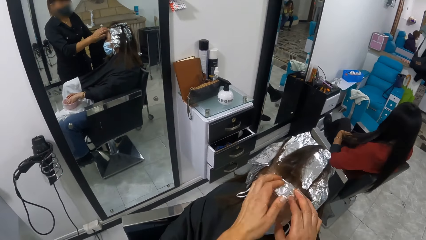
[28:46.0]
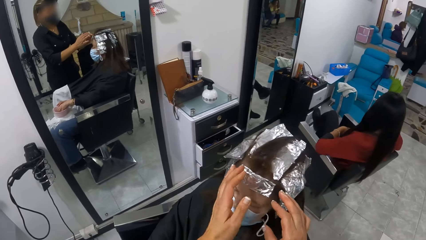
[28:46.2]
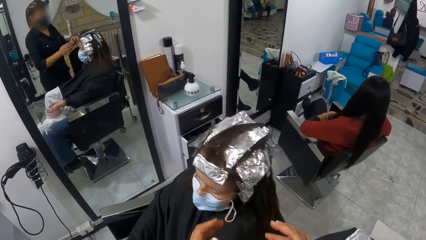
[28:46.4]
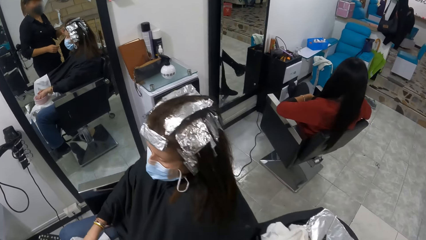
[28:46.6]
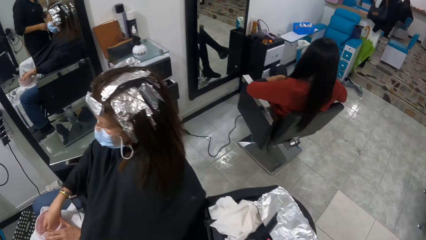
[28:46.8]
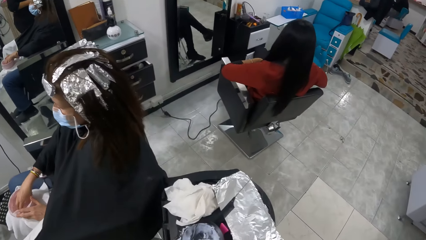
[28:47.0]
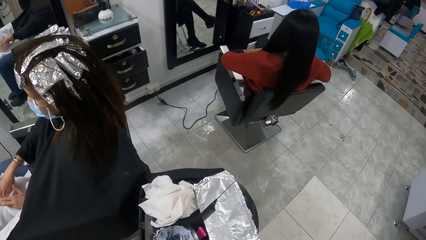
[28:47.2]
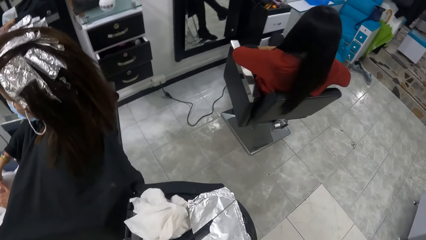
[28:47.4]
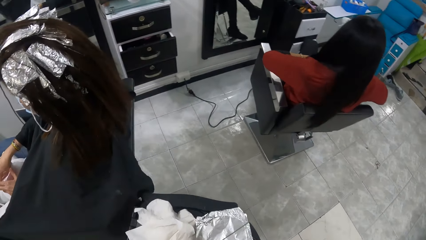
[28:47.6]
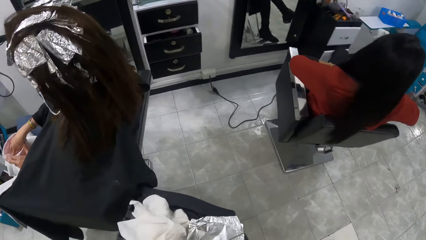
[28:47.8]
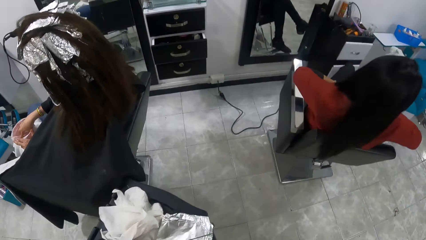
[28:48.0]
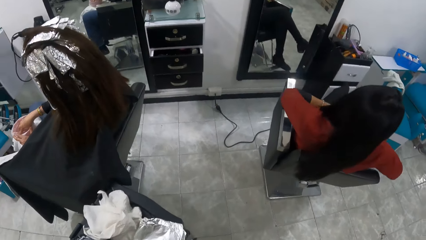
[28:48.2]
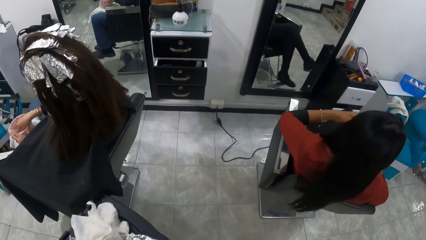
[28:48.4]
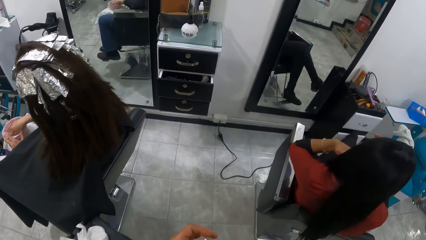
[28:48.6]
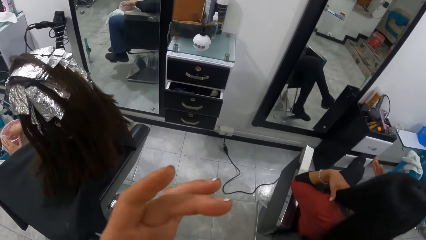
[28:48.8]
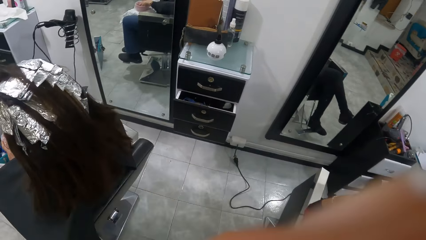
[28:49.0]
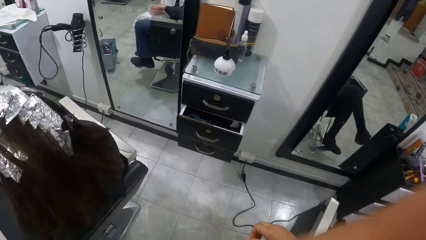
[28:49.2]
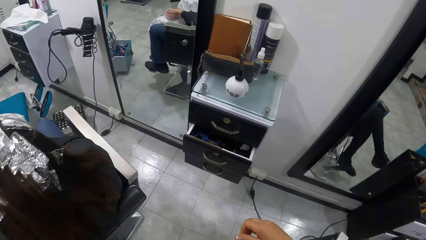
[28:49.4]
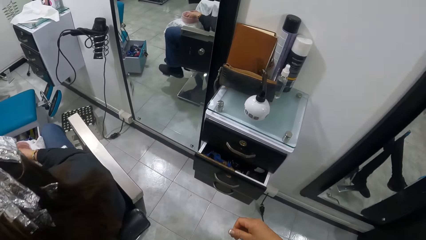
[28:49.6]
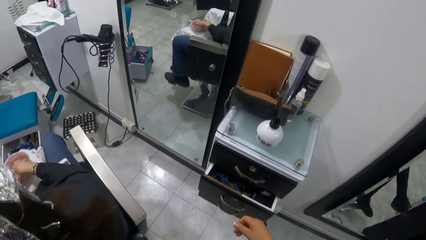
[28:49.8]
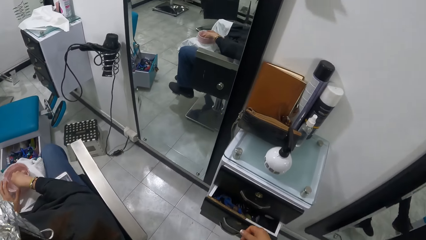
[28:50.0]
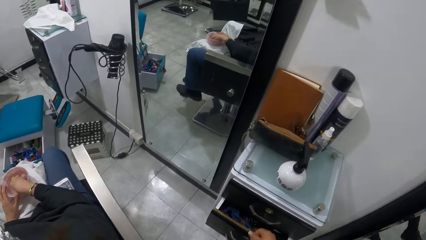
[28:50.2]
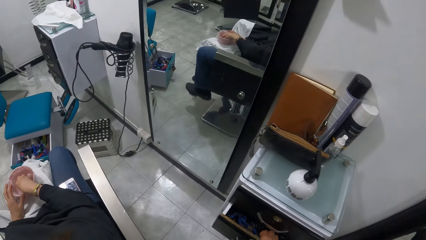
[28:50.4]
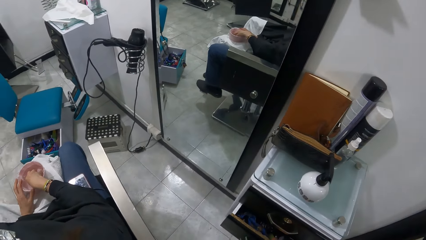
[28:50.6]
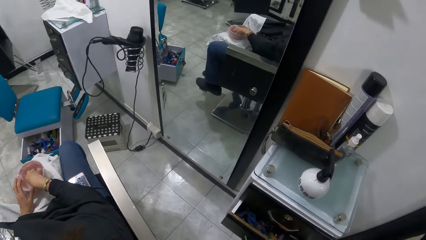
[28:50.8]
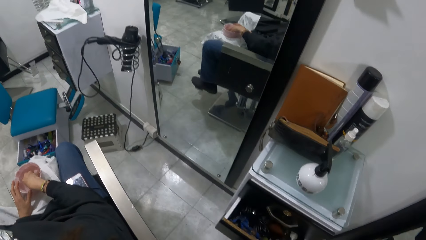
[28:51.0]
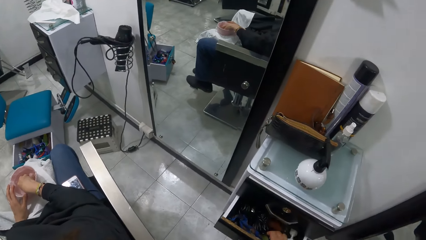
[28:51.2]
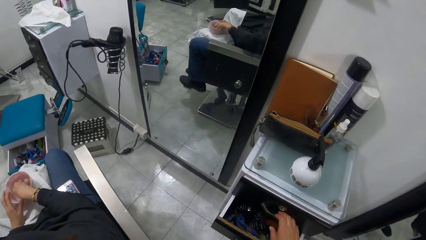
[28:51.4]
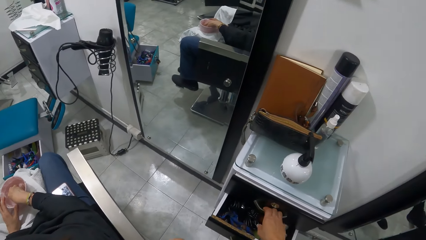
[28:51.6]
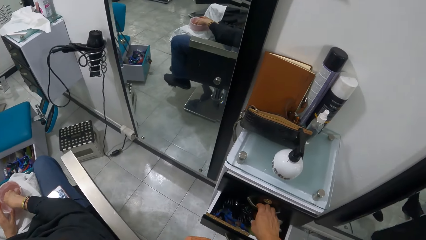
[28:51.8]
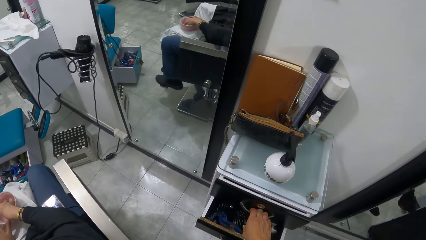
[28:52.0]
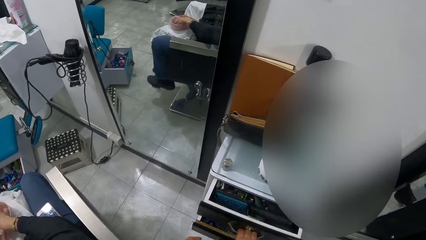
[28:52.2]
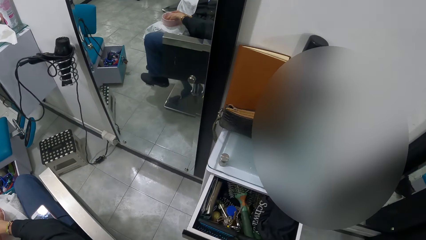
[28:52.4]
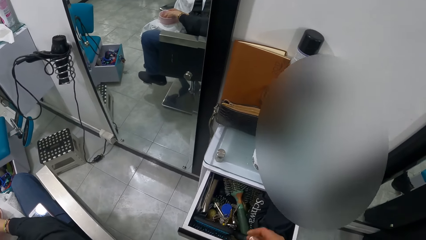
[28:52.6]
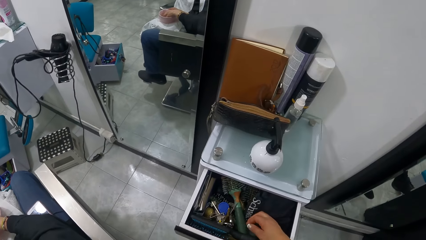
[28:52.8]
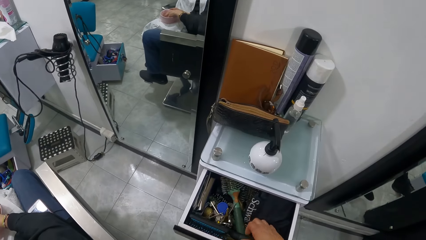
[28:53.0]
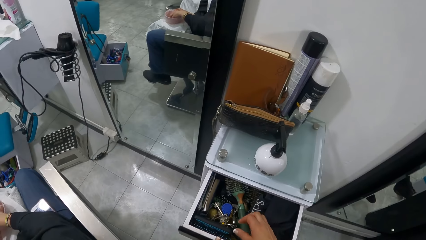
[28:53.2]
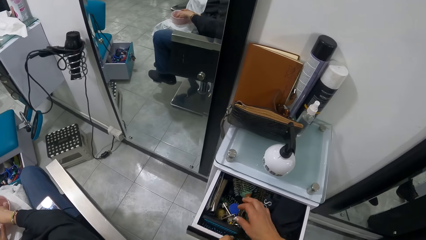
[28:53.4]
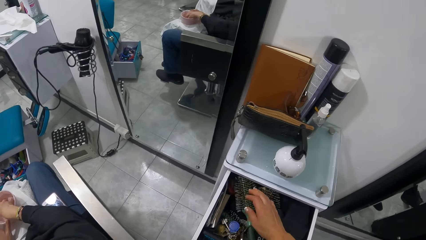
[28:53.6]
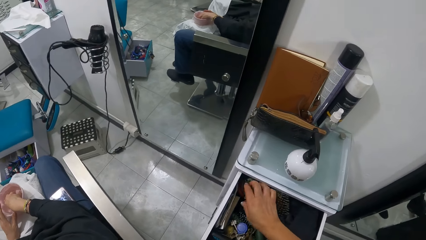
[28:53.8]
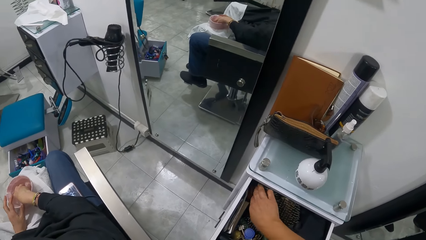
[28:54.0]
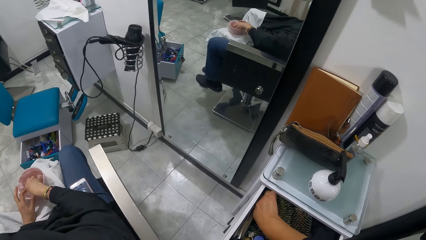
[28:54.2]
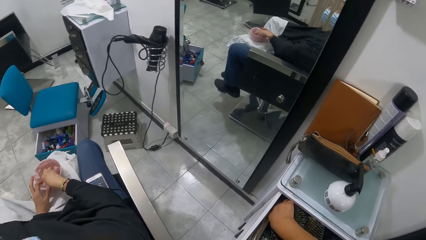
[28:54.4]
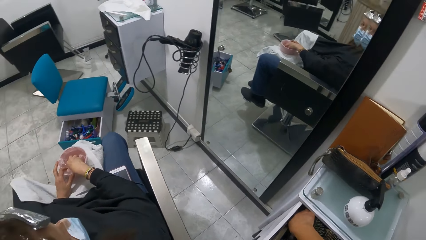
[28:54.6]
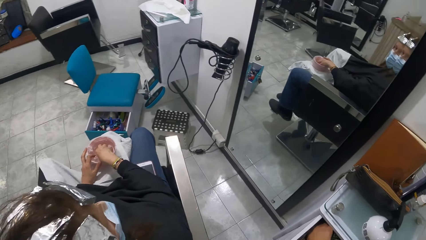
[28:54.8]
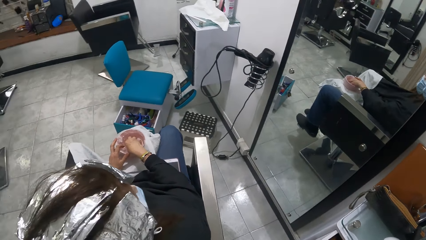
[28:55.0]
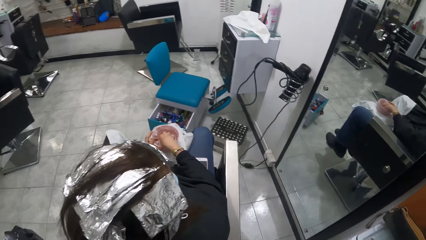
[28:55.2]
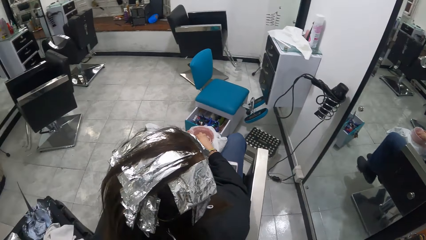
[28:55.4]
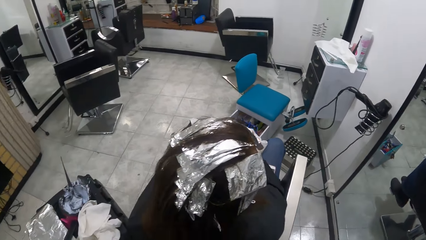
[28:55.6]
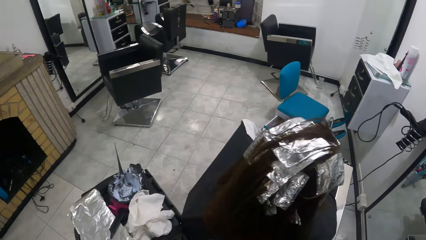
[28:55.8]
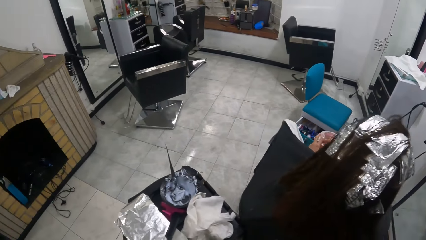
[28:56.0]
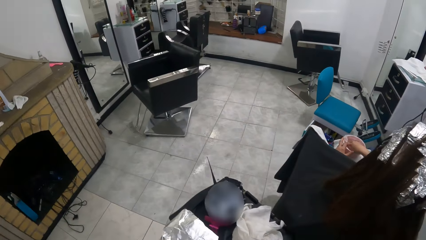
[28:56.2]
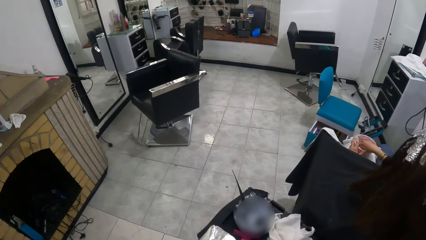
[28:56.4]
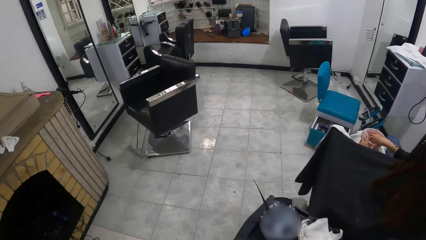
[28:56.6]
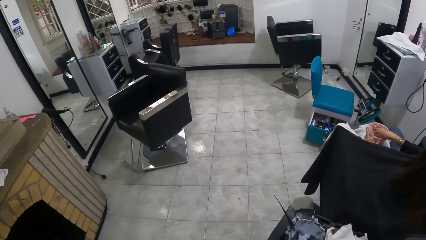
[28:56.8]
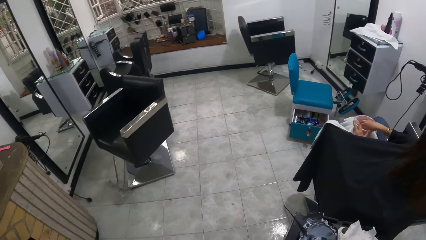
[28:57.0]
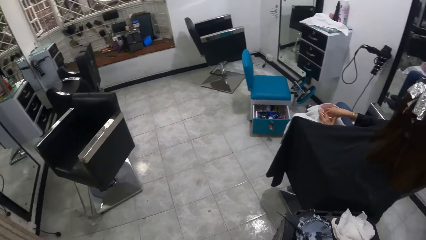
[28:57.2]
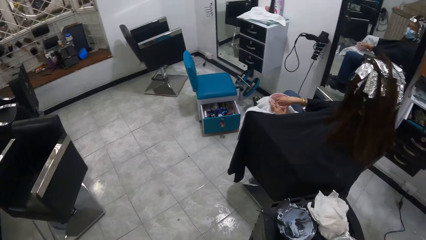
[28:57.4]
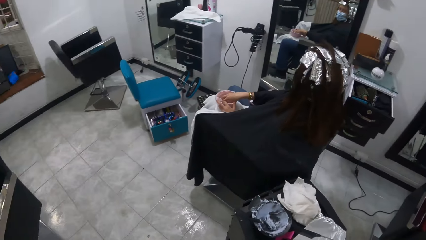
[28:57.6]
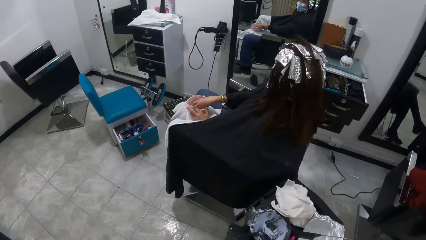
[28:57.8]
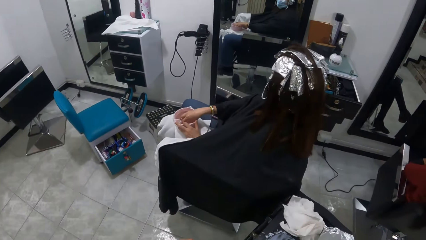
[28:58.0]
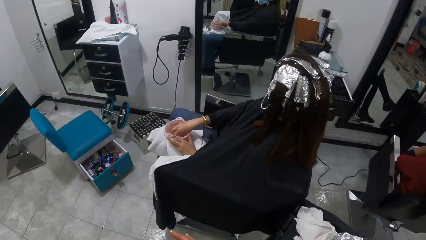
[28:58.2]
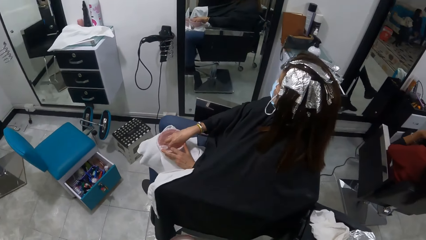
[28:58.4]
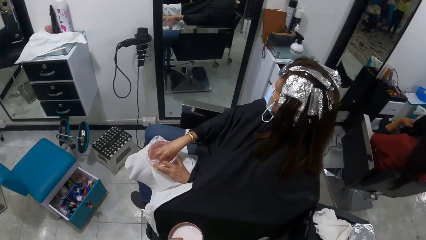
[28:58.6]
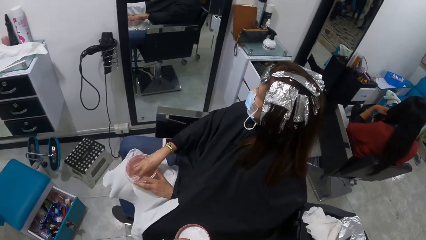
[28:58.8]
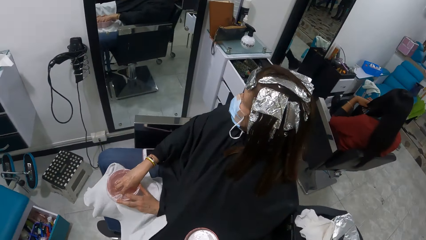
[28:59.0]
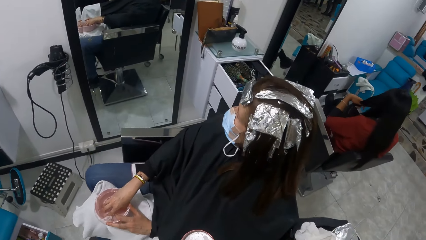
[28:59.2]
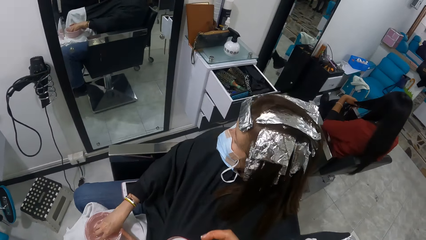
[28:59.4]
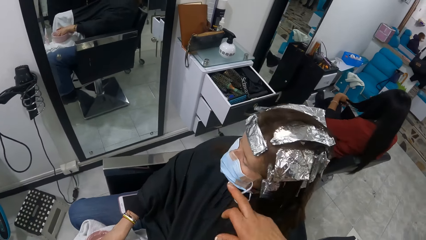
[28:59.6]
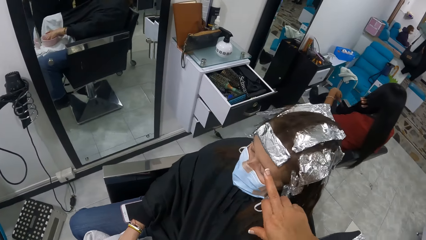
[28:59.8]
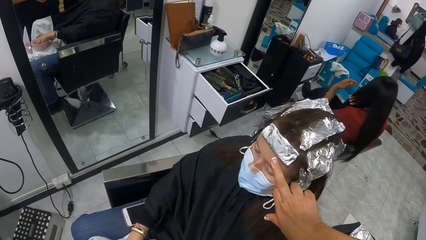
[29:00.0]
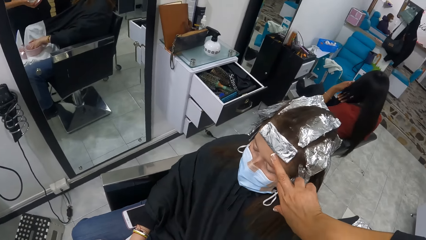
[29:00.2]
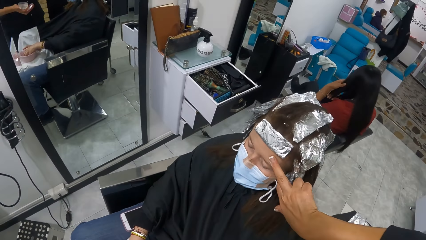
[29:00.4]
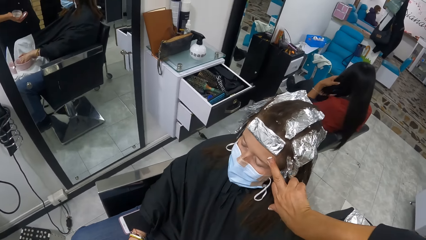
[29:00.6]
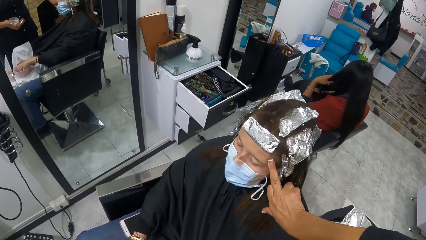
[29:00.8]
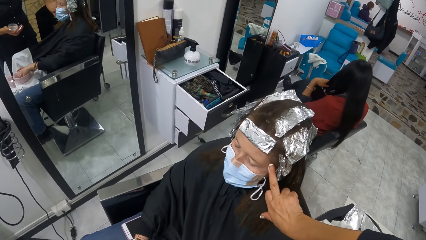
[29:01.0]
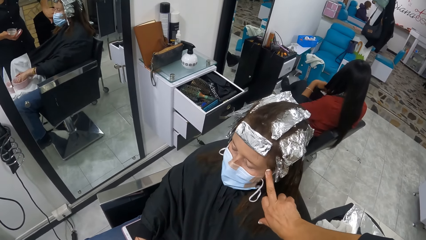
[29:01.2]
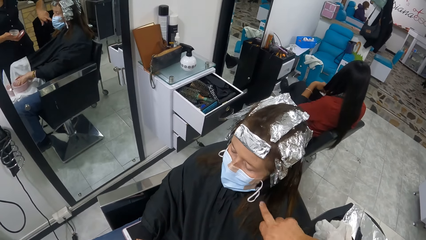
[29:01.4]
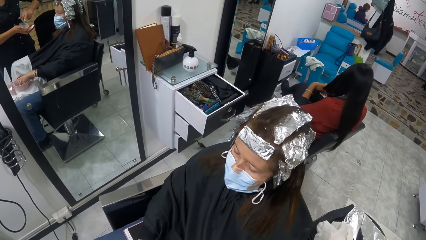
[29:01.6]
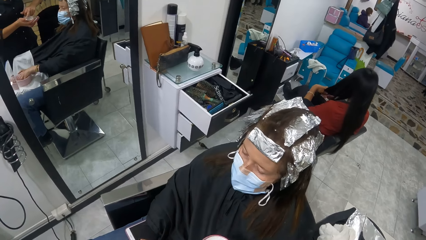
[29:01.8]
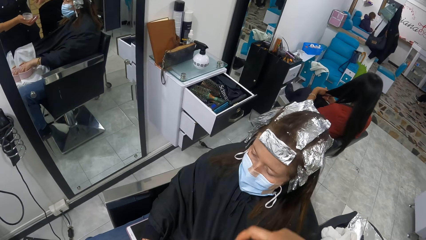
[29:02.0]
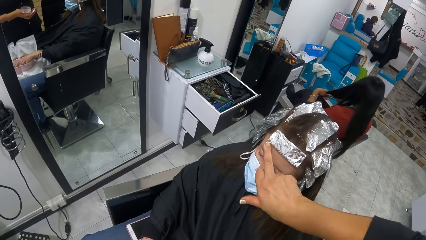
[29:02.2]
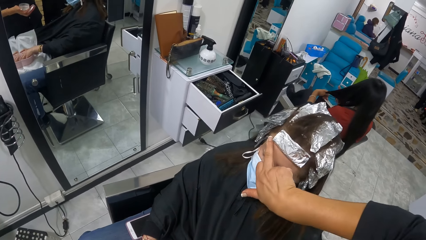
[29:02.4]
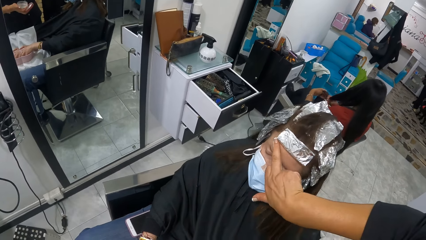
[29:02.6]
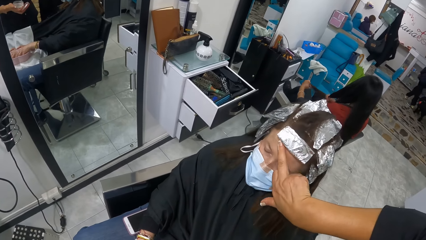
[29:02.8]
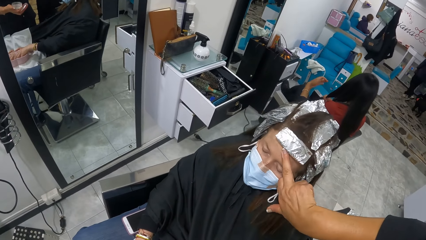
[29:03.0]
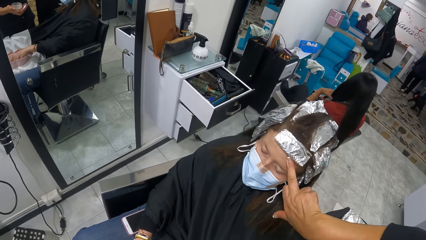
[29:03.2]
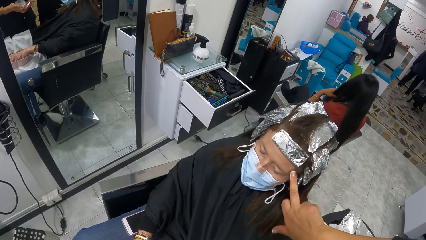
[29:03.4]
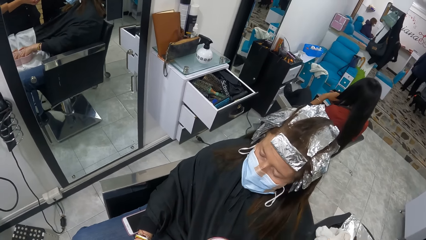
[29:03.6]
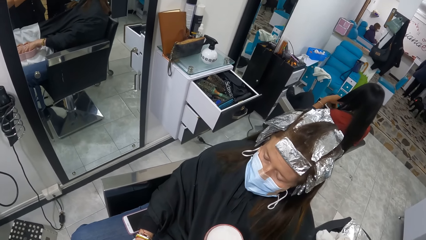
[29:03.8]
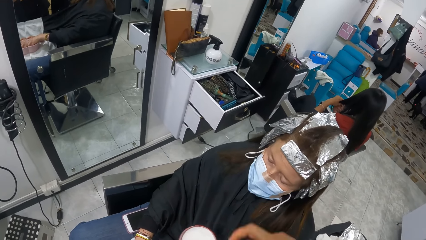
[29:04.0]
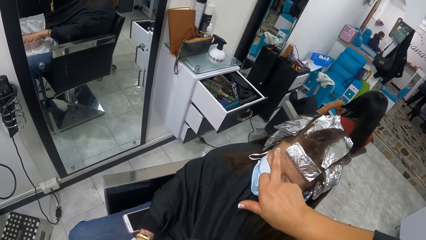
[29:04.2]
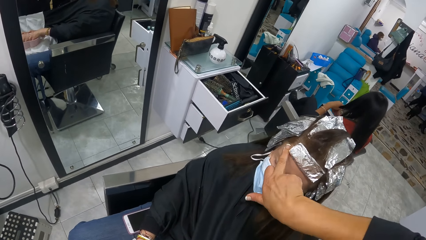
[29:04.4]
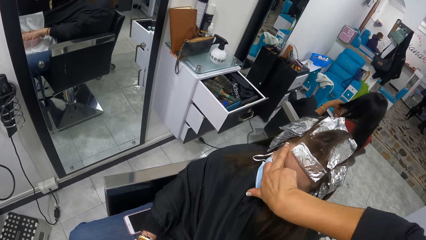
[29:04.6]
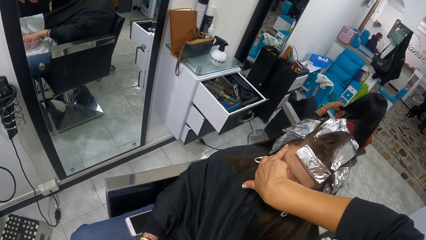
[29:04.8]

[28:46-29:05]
The camera wearer moves around the room. She opens the cabinet drawer with her right hand. She opens the cabinet drawer with her right hand again. She searches through the cabinet drawer with her right hand. She picks an oil. She moves around the room. She rubs a cream on the woman's face with her right hand.
